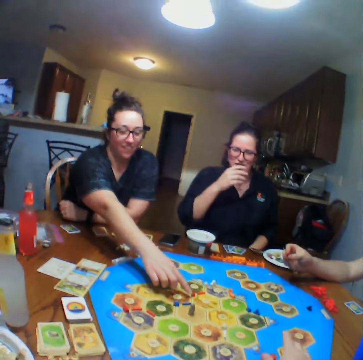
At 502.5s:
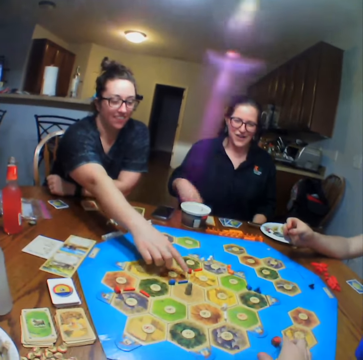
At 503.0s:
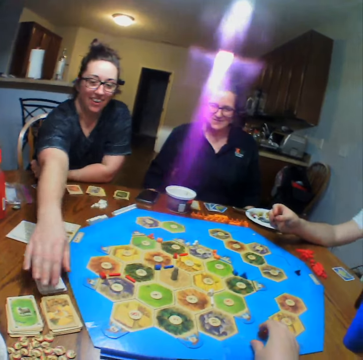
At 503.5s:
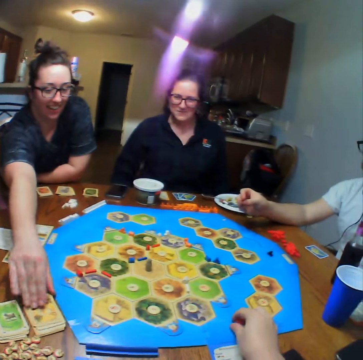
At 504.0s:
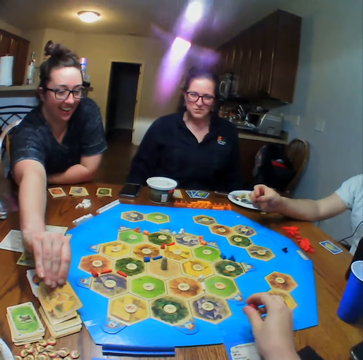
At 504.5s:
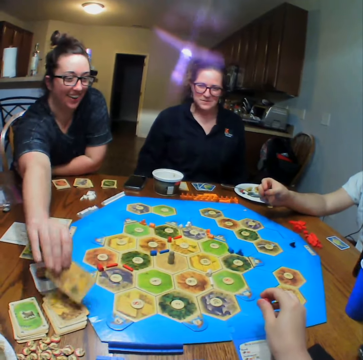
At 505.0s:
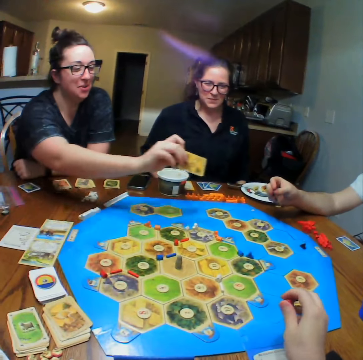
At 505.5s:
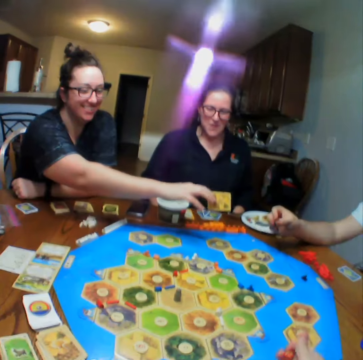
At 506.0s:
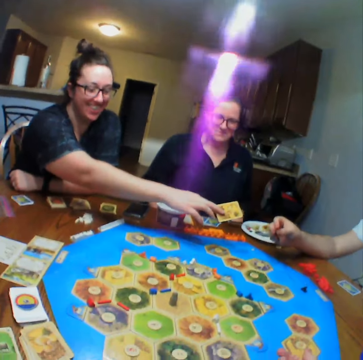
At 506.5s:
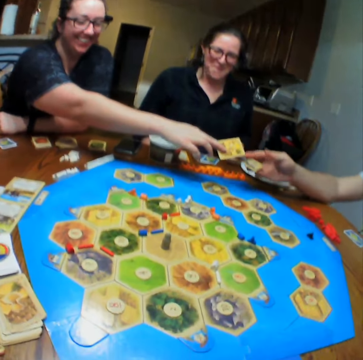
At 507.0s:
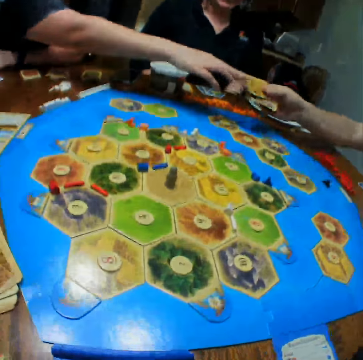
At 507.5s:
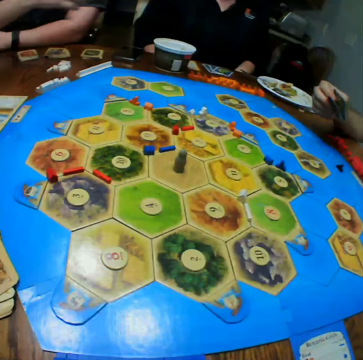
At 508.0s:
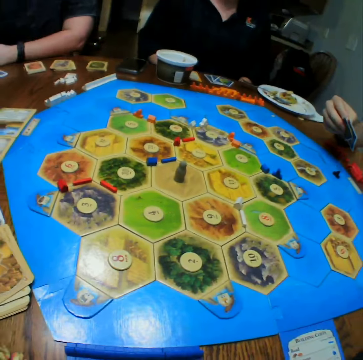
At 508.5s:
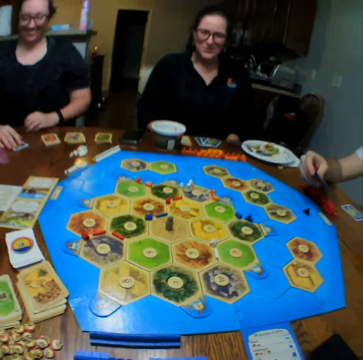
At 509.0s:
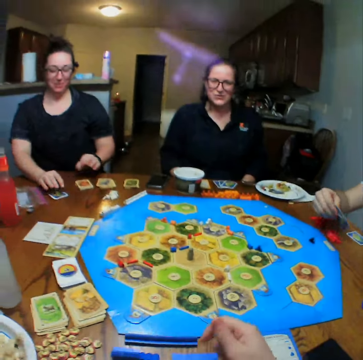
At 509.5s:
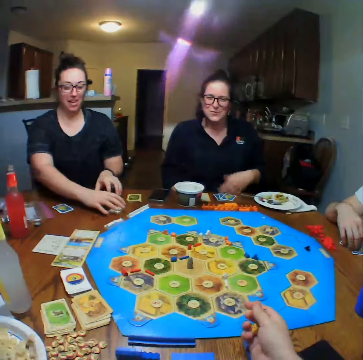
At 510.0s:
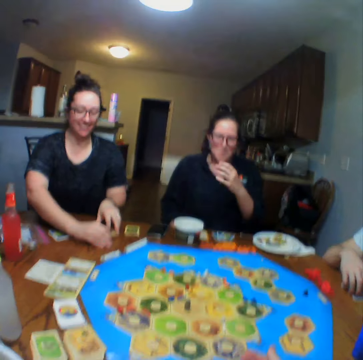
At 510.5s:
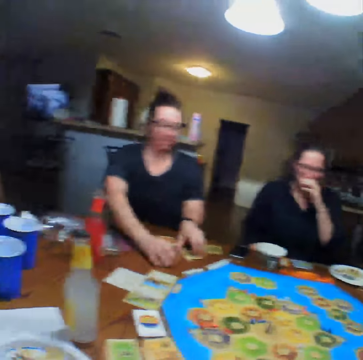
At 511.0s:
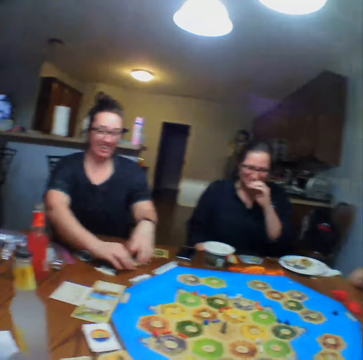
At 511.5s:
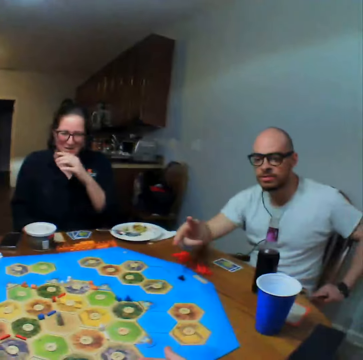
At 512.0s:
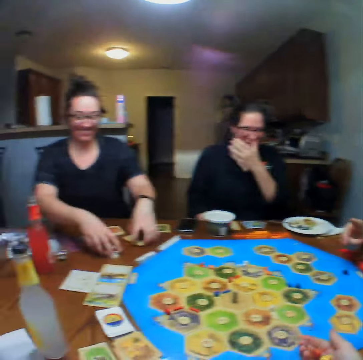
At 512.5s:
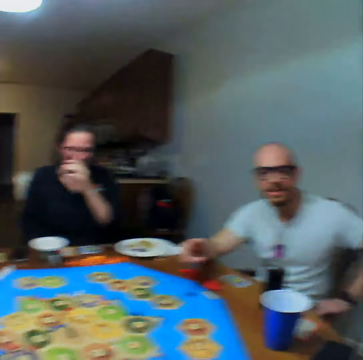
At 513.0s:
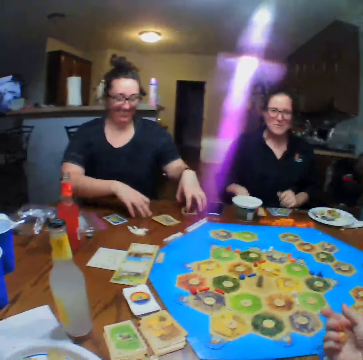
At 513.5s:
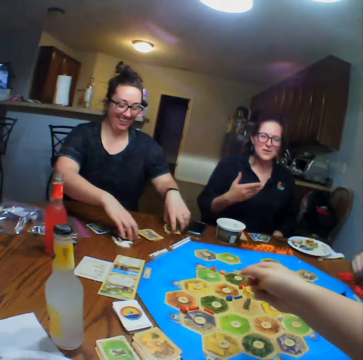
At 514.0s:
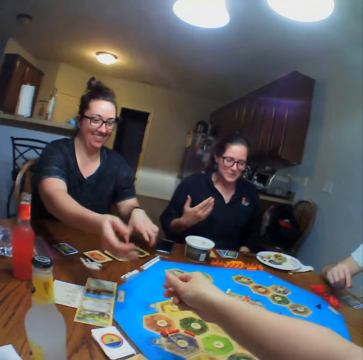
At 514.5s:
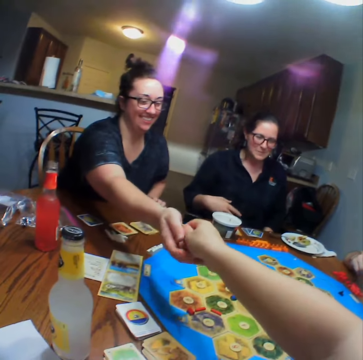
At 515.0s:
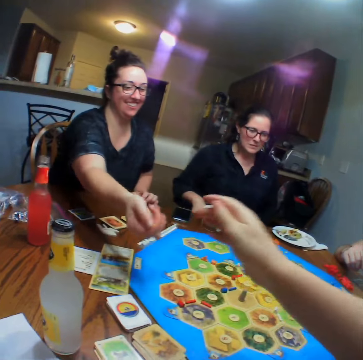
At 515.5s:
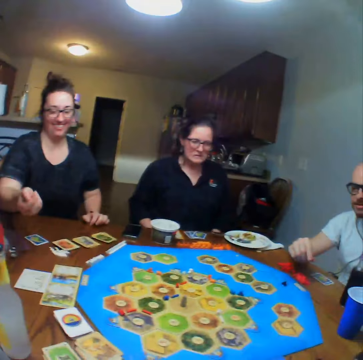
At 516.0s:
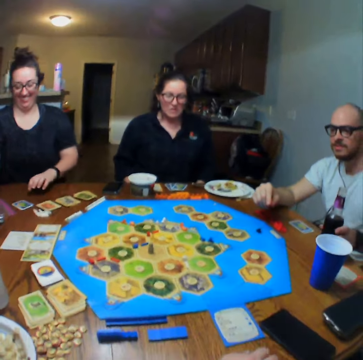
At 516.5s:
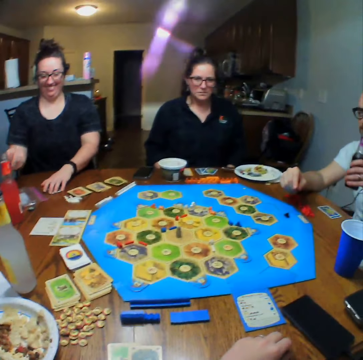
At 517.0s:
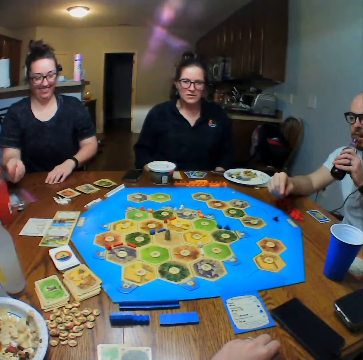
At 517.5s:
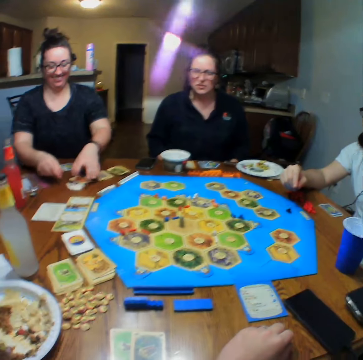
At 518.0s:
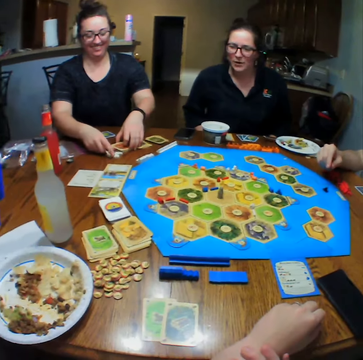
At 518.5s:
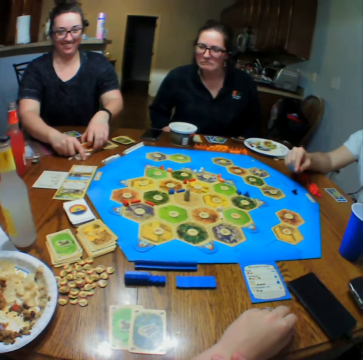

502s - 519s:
A woman picks a card from the table. The woman hands a man the card. The camera wearer looks at the table. The man talks. The camera wearer looks around. They give the woman the dice. The woman tosses the dice and shakes the dice in her hand.

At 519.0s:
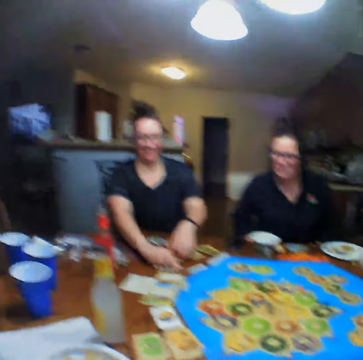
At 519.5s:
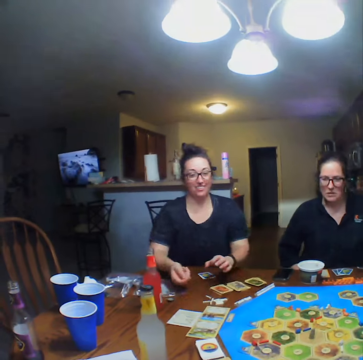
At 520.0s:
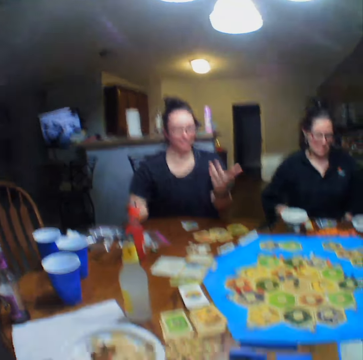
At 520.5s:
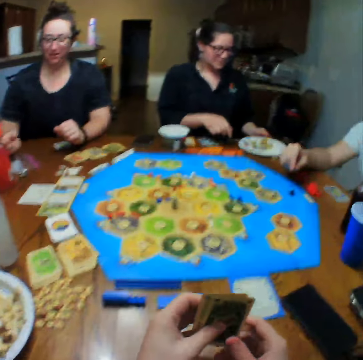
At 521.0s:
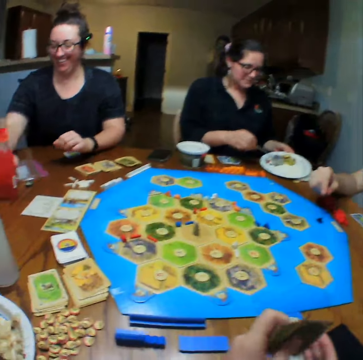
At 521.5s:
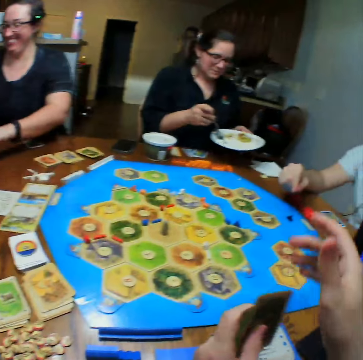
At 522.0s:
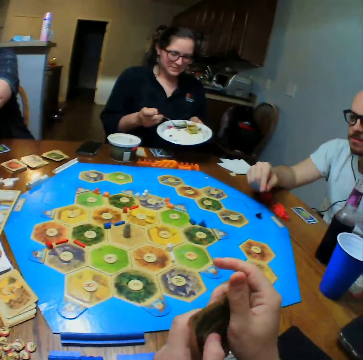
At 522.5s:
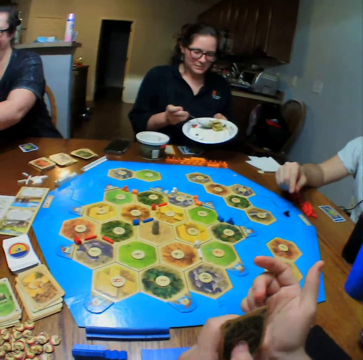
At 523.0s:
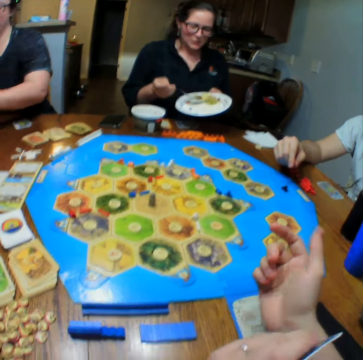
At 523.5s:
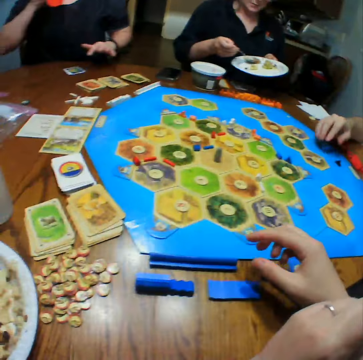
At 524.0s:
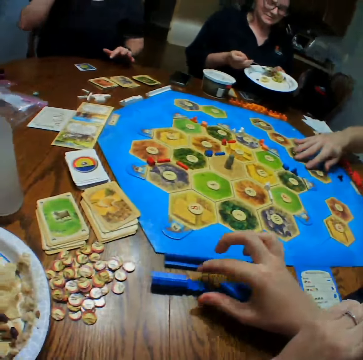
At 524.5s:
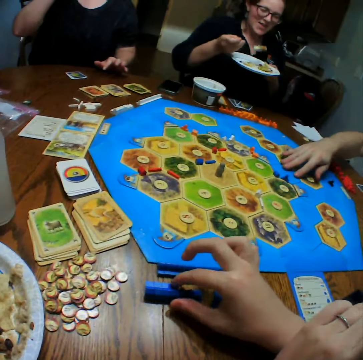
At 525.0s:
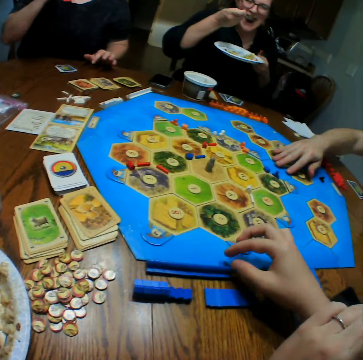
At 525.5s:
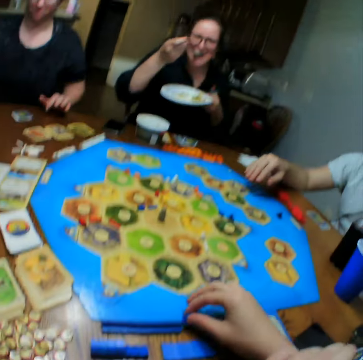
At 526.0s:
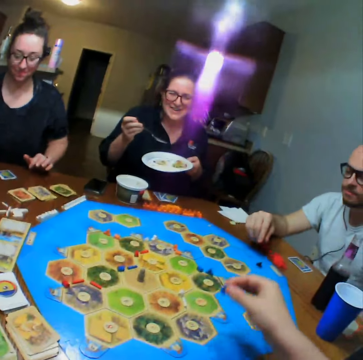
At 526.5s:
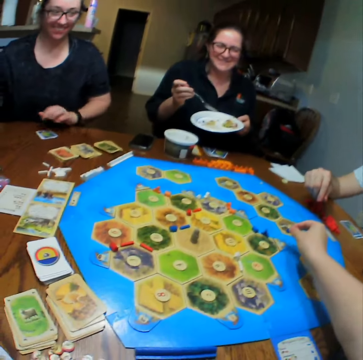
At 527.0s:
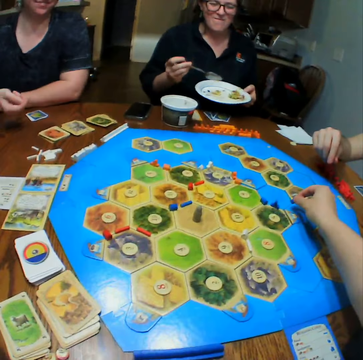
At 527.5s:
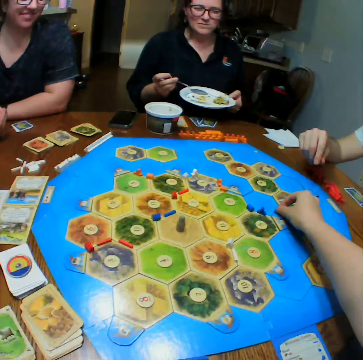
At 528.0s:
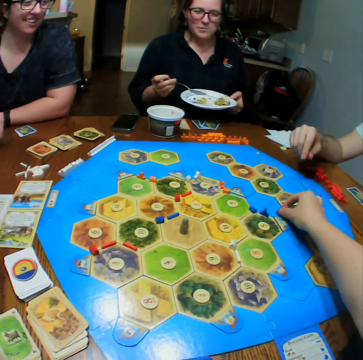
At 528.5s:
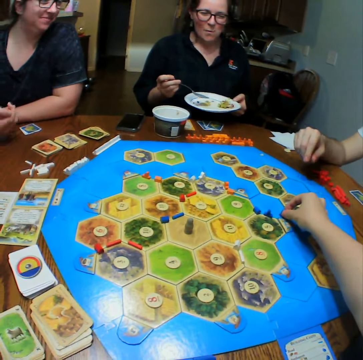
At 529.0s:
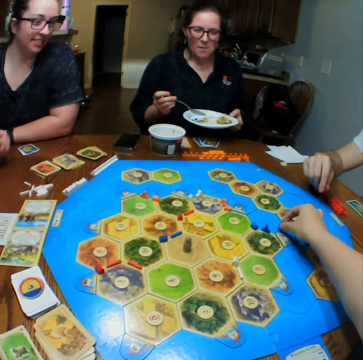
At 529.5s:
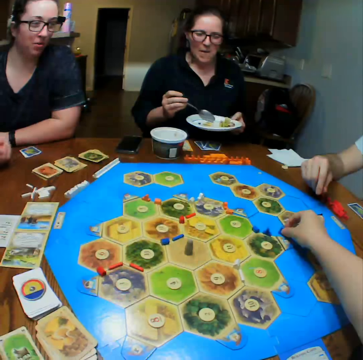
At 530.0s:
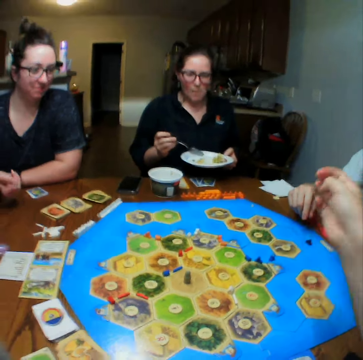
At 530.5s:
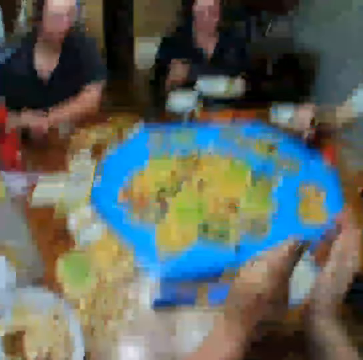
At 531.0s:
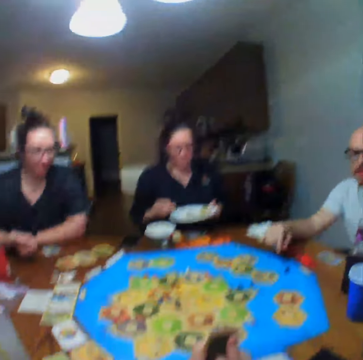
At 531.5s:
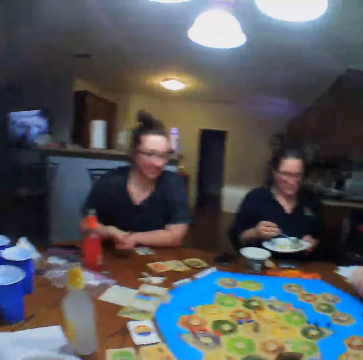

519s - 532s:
A woman picks a plate of food from the table. The woman eats. The camera wearer places the block on the board. Another woman tosses the dice.

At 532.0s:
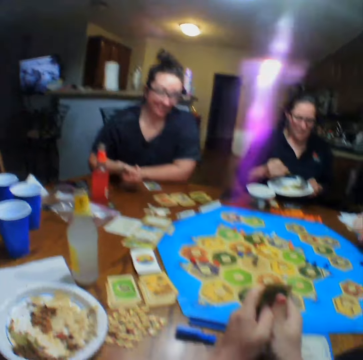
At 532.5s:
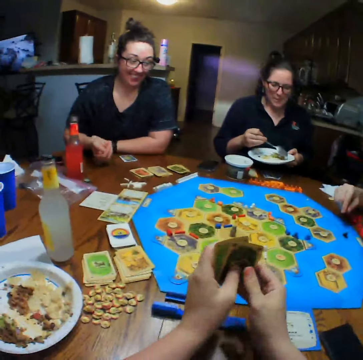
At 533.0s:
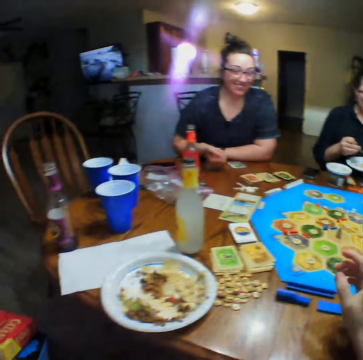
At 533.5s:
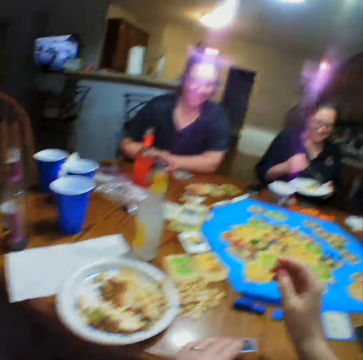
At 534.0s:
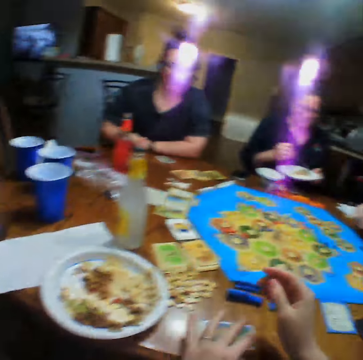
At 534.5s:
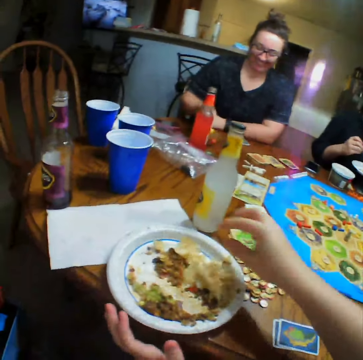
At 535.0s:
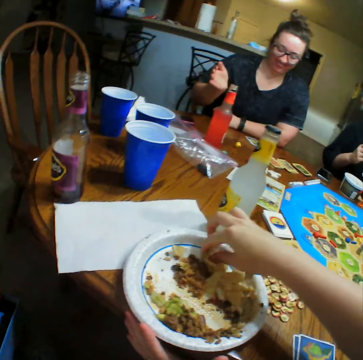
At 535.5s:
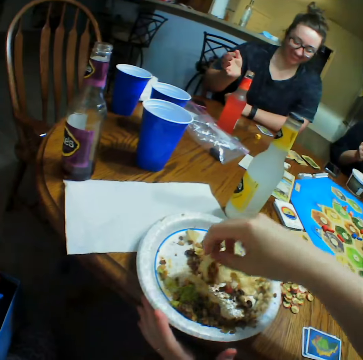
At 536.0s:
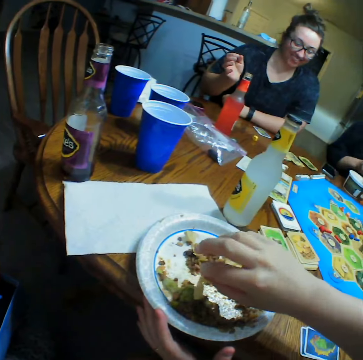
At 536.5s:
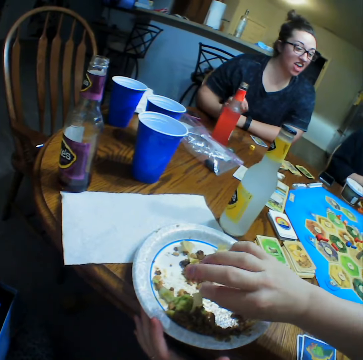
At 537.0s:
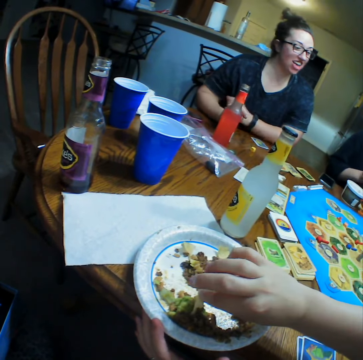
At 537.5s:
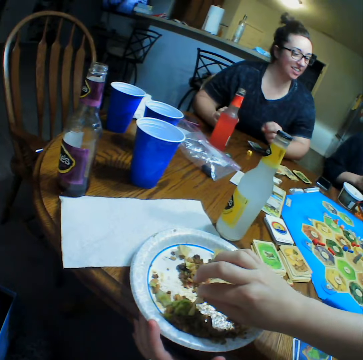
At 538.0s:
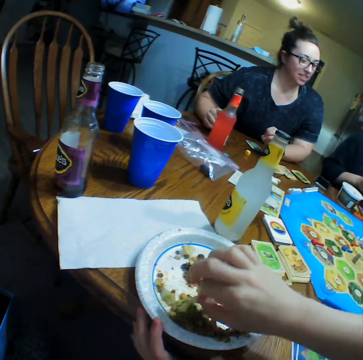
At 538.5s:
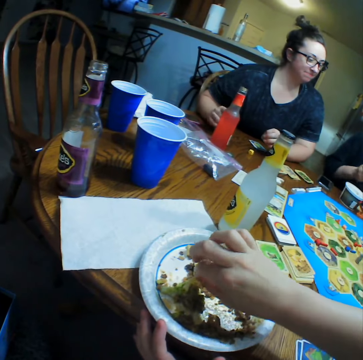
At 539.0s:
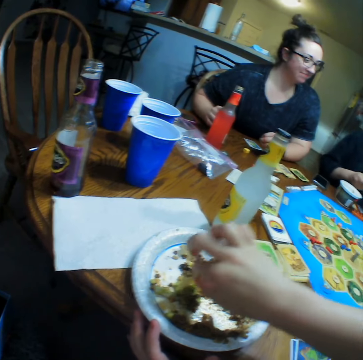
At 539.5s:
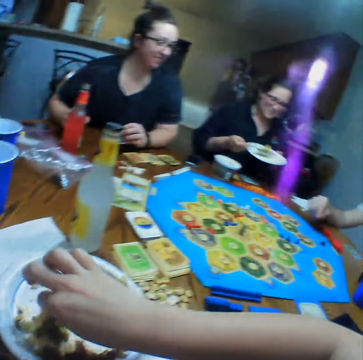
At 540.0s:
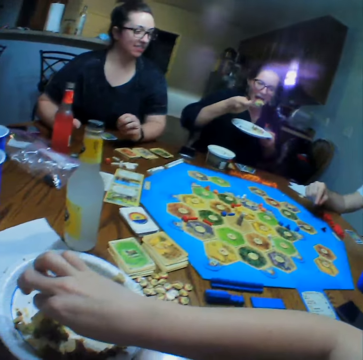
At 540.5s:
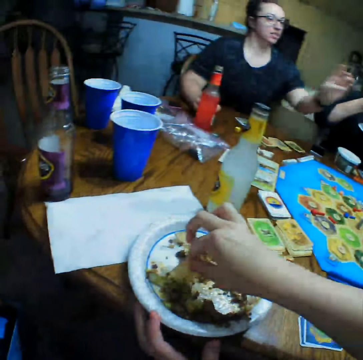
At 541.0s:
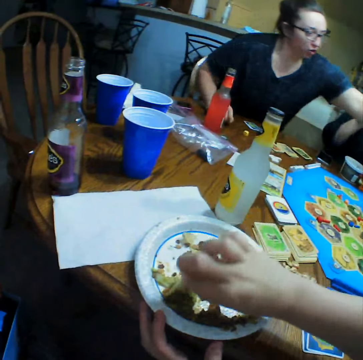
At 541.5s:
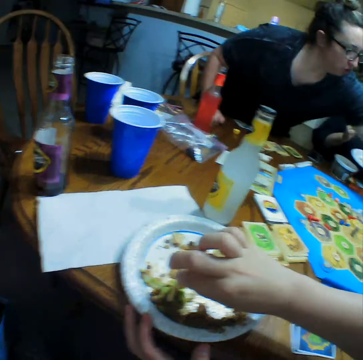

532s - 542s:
The camera wearer eats. A woman drops the dice on the table. The camera wearer takes food from the plate. Another woman eats the food.
